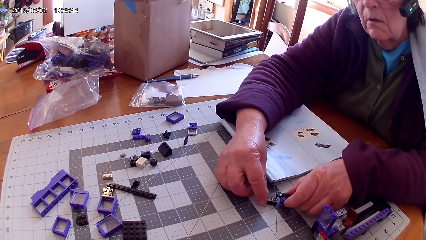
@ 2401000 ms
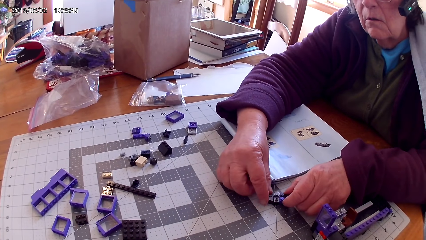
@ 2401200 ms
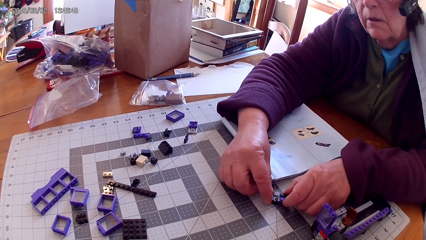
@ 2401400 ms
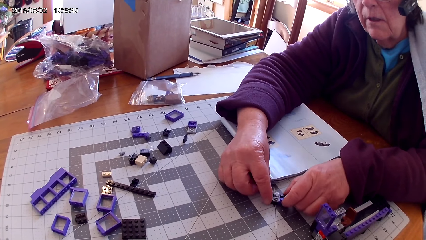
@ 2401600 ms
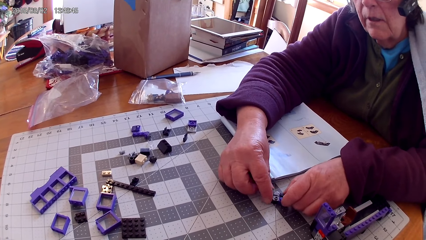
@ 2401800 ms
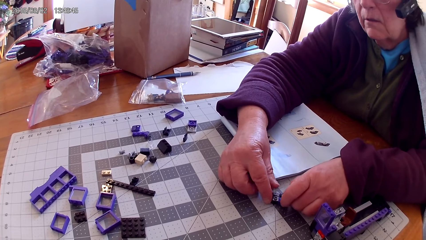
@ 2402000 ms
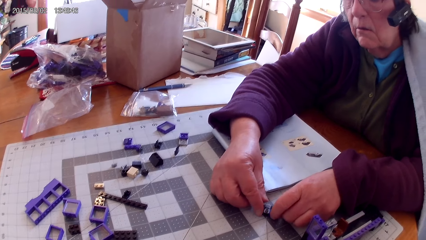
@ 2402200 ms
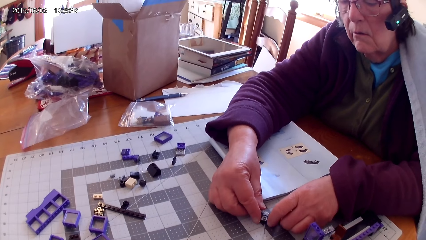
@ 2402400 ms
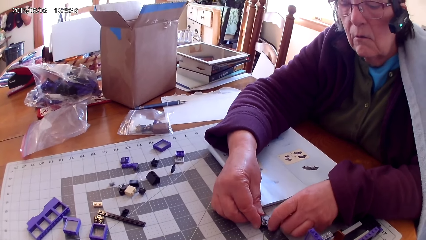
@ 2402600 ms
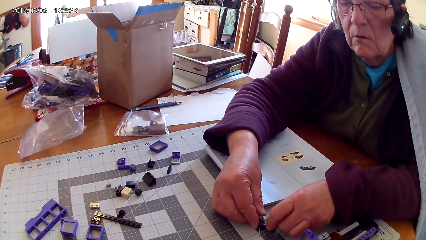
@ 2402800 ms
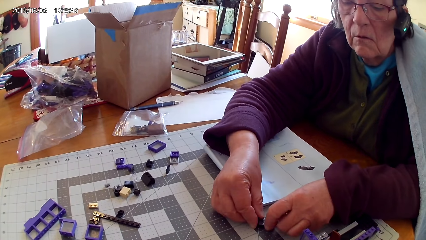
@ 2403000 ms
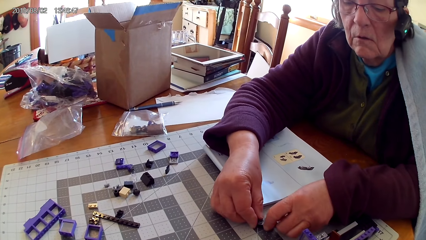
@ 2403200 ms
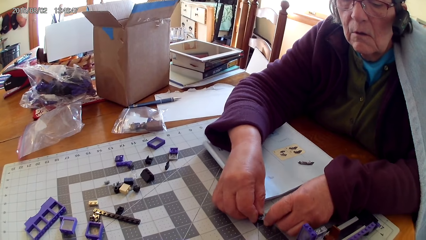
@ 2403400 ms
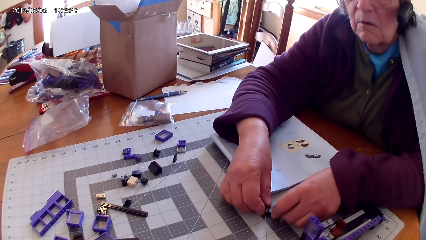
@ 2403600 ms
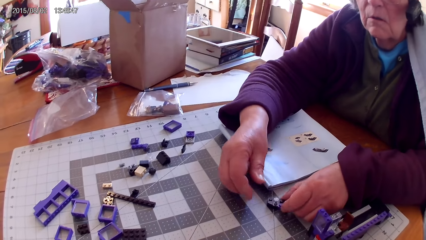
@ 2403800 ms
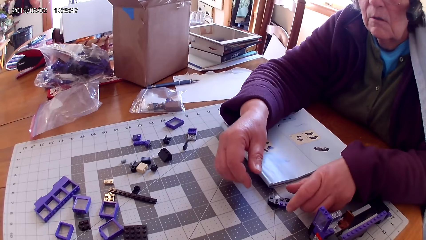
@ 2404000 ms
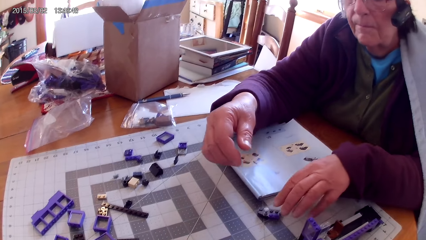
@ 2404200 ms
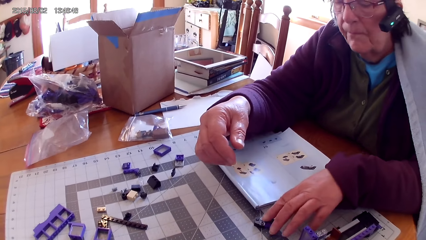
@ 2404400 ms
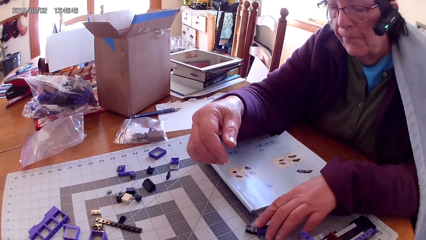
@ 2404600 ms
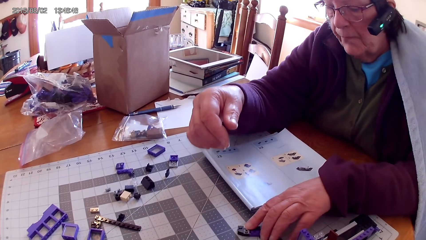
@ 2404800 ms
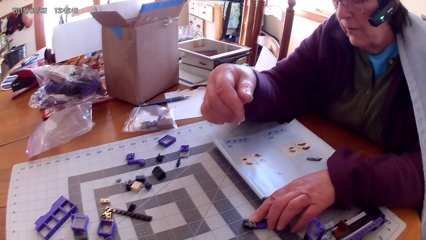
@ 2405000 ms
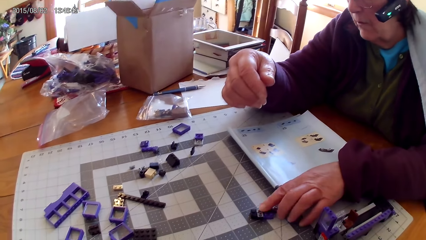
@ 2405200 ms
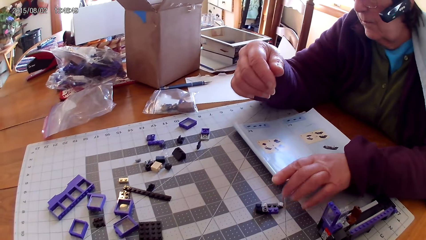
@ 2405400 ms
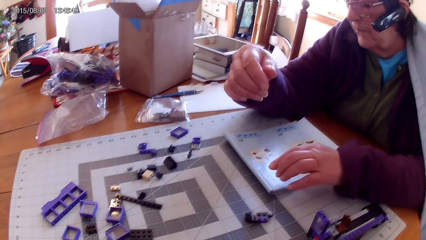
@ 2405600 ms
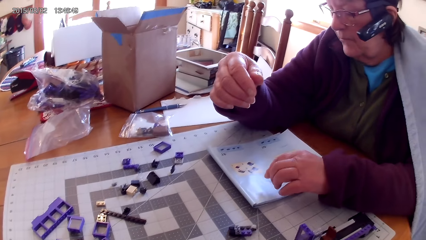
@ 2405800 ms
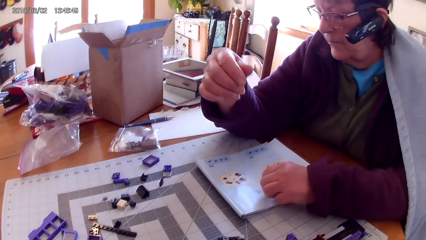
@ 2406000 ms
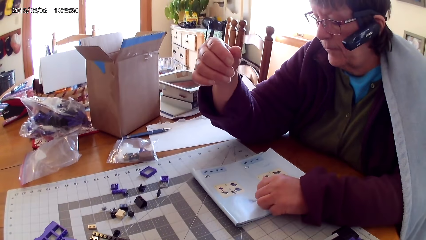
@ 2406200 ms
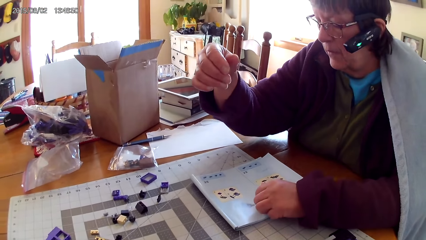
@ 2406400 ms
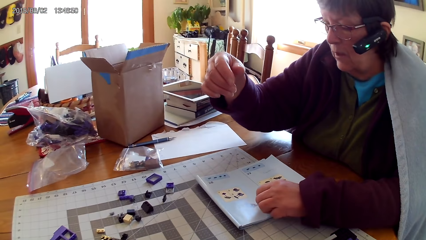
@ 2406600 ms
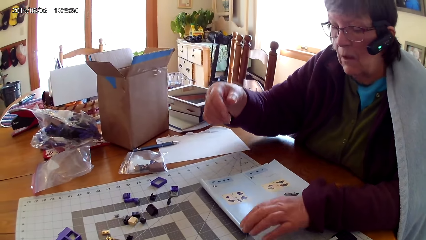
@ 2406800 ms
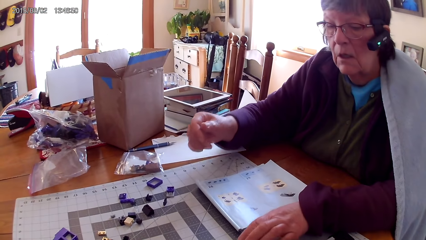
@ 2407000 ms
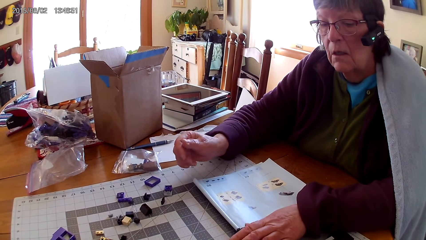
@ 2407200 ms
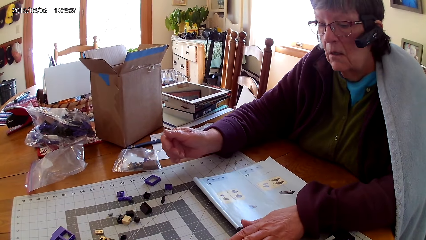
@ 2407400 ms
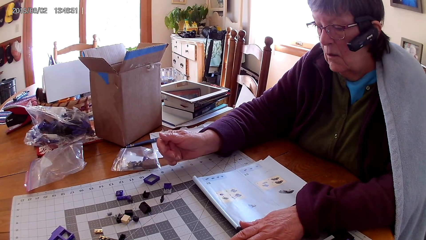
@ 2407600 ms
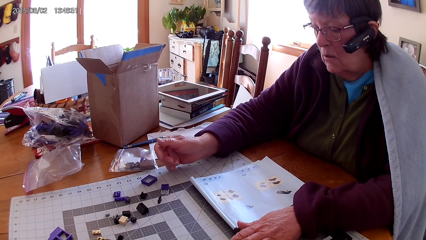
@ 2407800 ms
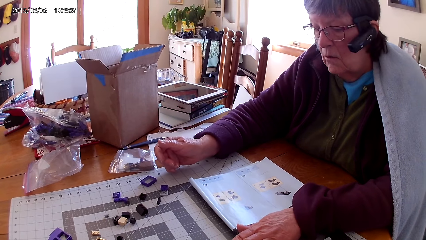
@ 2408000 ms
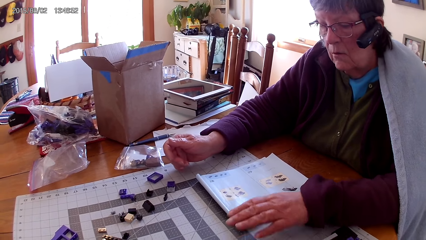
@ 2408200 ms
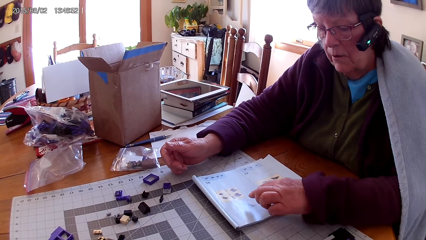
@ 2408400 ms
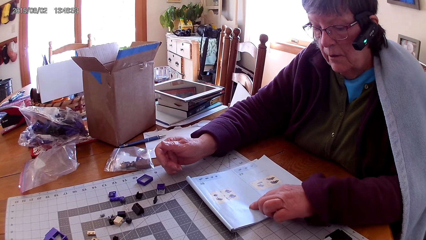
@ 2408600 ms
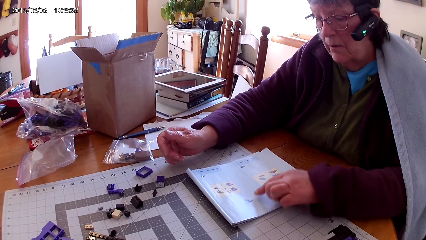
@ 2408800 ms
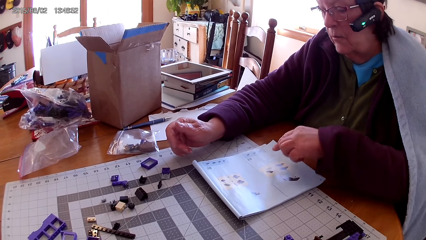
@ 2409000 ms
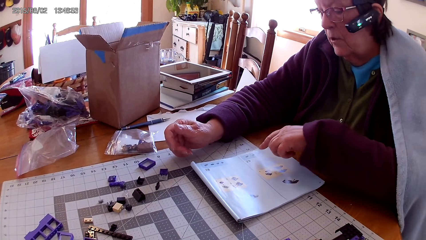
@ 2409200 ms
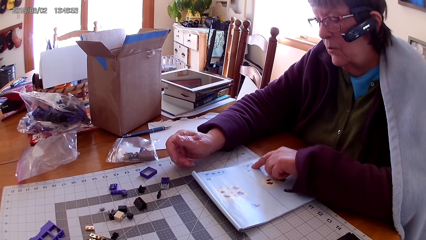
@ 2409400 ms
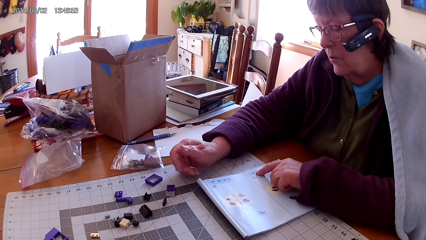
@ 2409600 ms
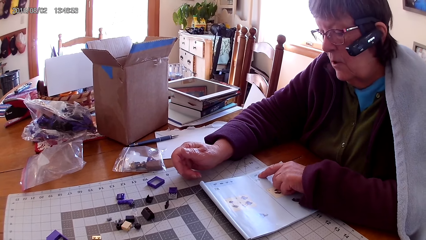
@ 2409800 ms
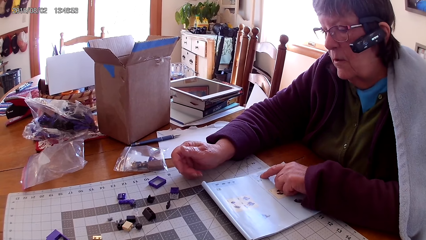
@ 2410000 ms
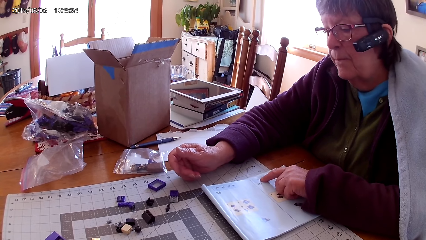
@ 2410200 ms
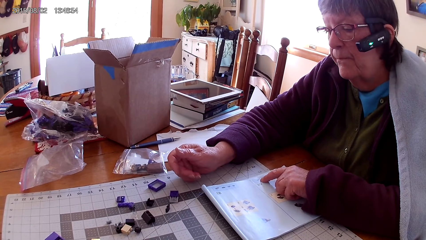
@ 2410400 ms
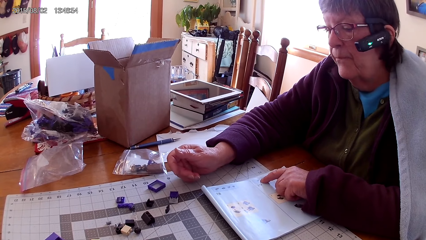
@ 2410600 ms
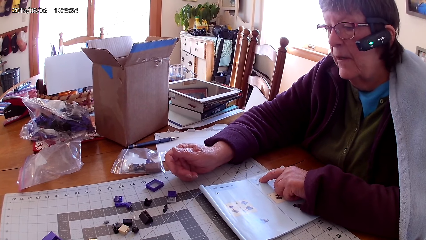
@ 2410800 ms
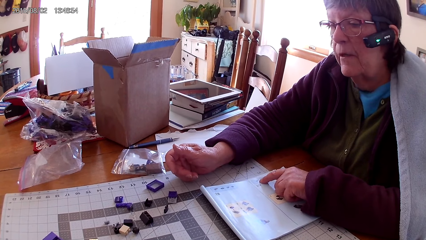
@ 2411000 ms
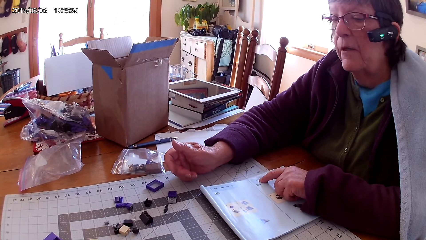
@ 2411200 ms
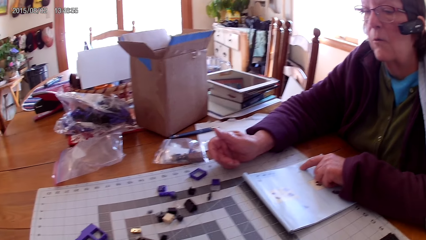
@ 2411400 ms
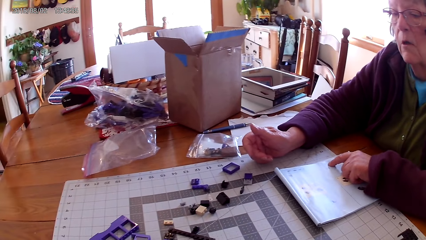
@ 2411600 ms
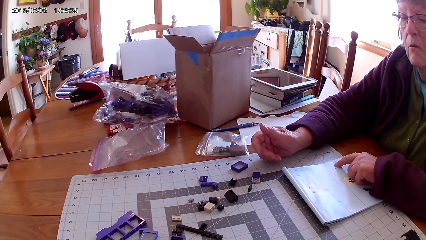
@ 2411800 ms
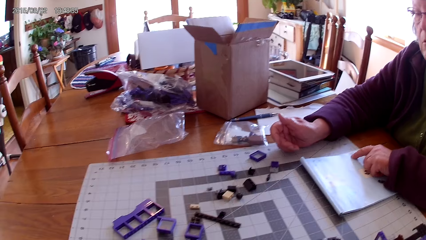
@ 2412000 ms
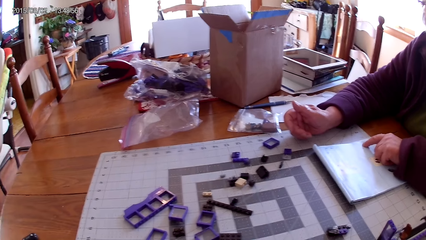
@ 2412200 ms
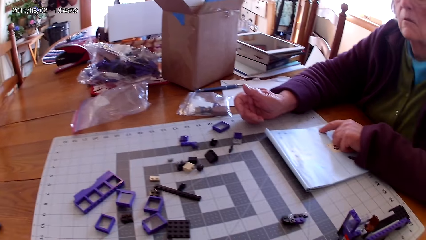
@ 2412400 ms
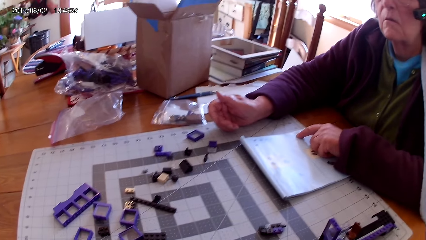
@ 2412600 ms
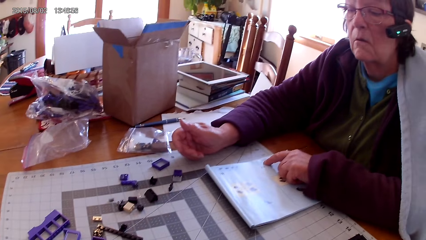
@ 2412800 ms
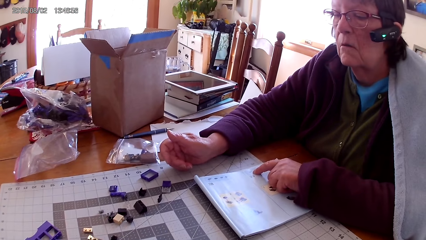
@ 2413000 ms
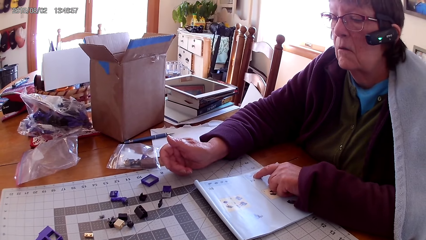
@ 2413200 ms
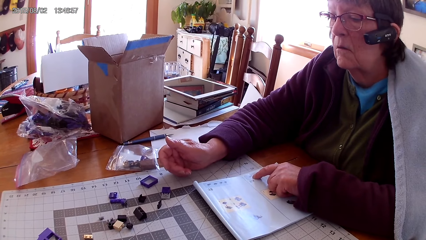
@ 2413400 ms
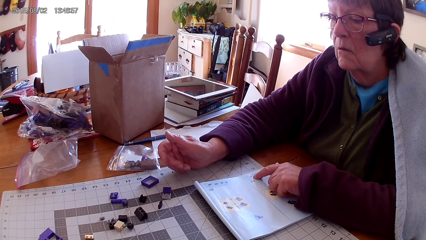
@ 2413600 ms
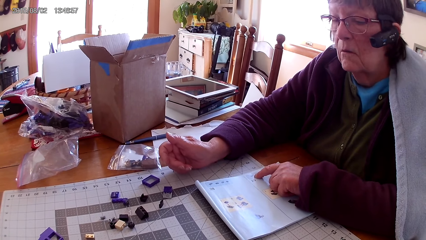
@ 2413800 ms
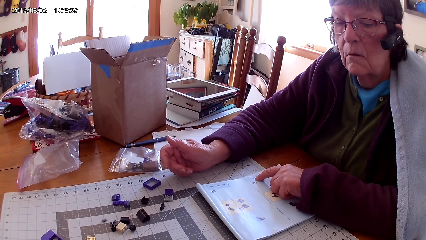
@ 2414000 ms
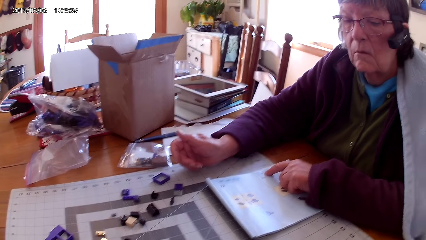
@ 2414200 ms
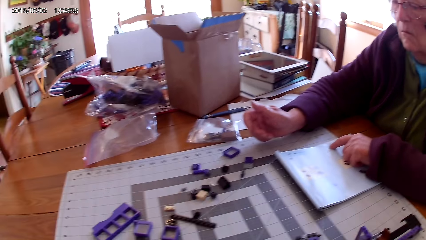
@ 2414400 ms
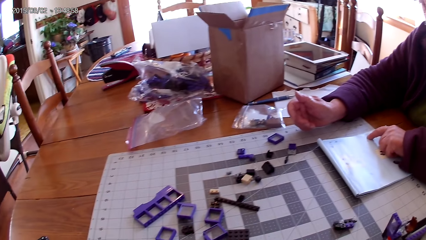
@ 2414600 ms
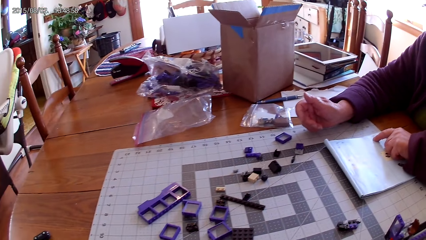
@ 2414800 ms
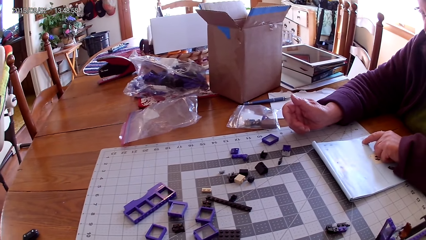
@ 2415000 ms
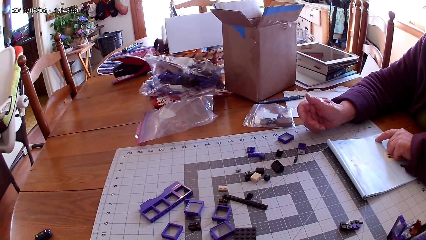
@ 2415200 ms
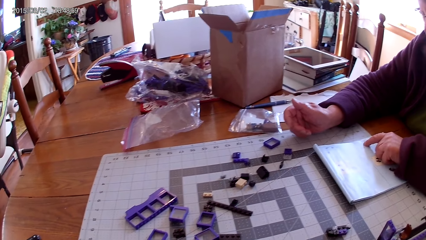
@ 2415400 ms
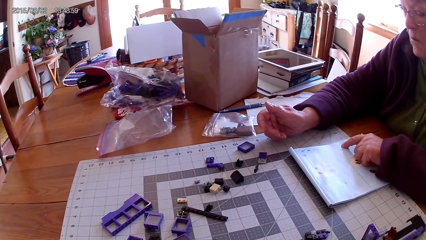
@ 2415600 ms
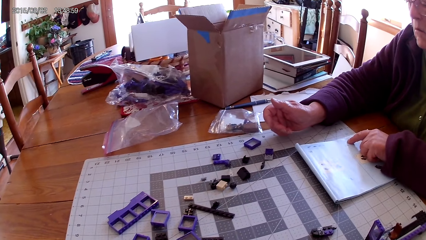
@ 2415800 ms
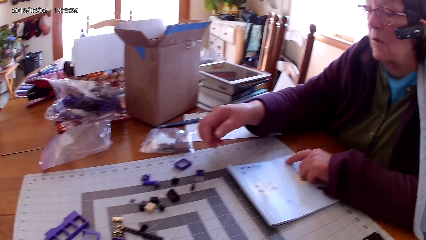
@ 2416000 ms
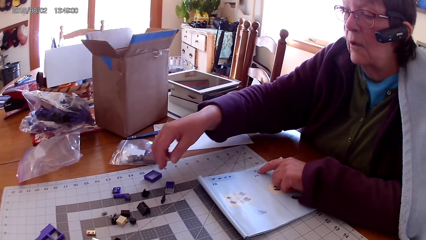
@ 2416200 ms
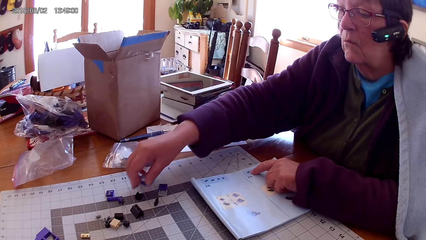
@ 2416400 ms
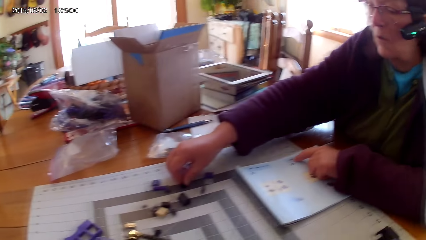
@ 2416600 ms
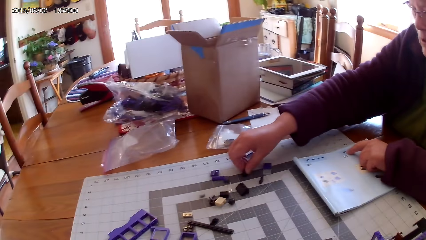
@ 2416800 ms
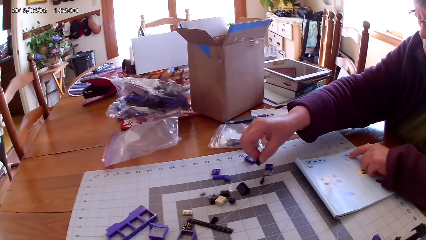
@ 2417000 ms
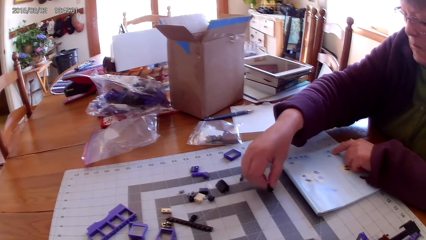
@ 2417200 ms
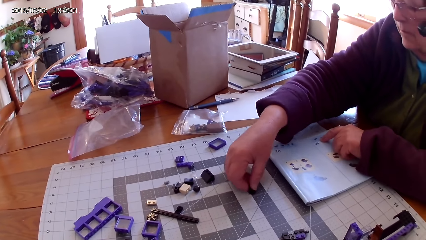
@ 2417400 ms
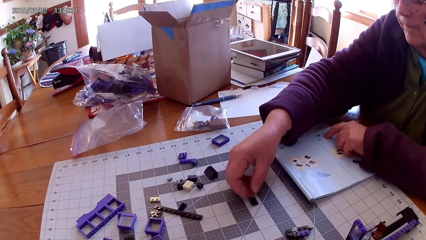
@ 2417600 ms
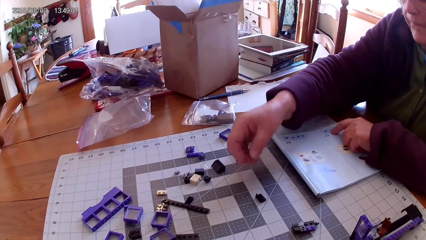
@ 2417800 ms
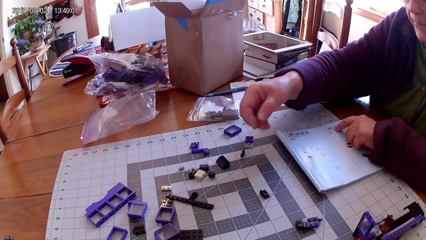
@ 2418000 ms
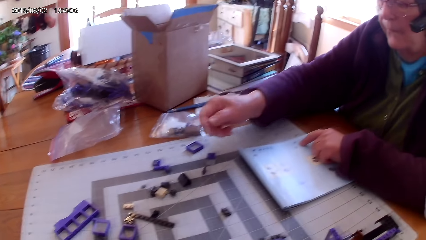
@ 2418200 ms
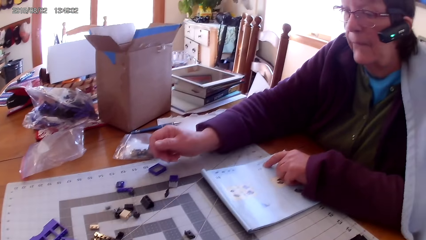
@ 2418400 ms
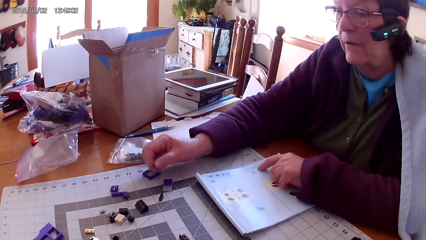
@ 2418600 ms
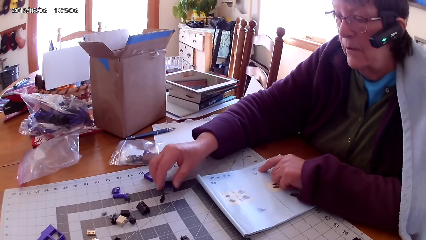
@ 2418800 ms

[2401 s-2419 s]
A lady fixes the lego piece, moves the plastic interlocking blocks on the table, and places the lego piece on the table. She points at a drawing on a book, touches the lego piece, and reads the lego piece. She looks at the plastic interlocking blocks on the table. The camera wearer looks at the plastic interlocking blocks on the table. The lady moves the plastic interlocking blocks on the table, looks at the drawing on the book, picks up the lego piece, and places the lego piece on the table.
